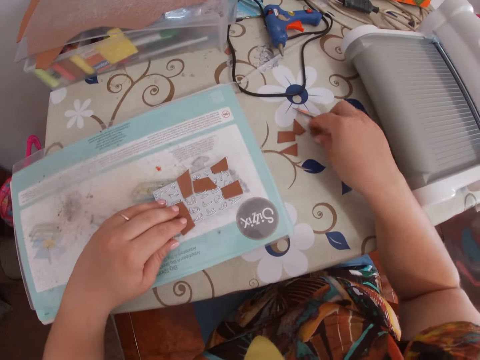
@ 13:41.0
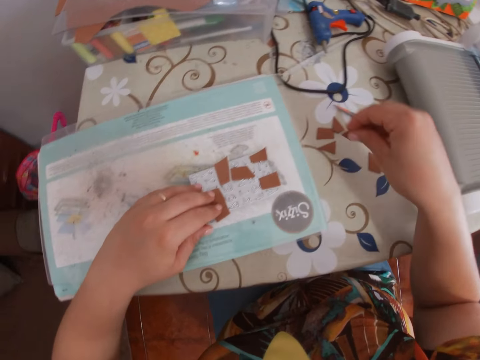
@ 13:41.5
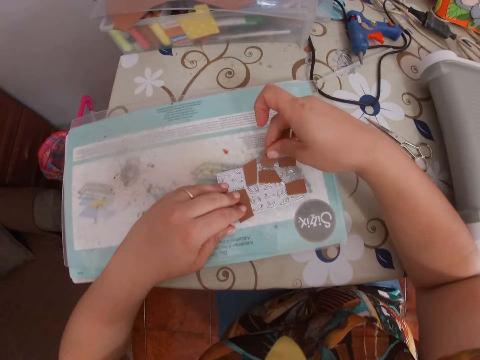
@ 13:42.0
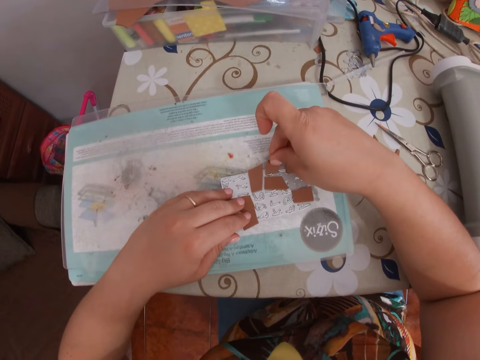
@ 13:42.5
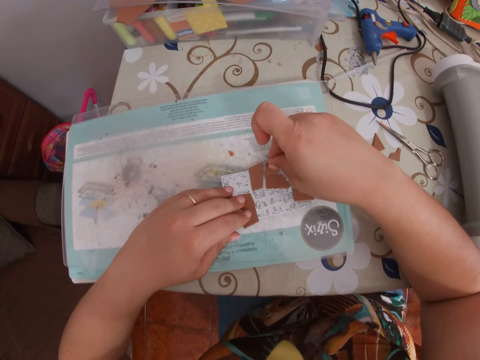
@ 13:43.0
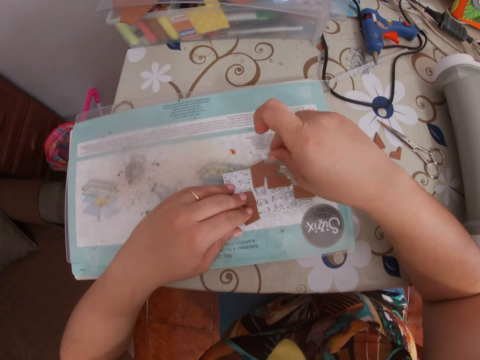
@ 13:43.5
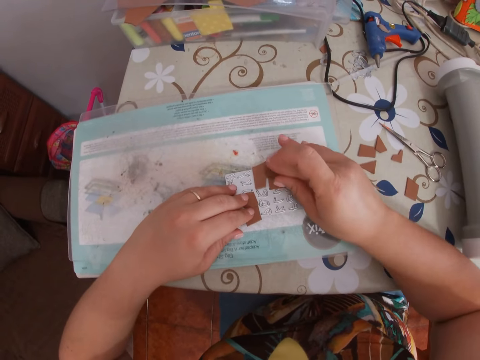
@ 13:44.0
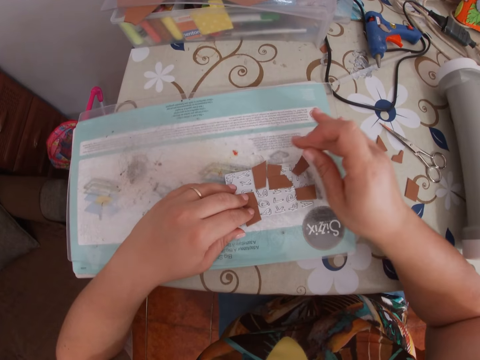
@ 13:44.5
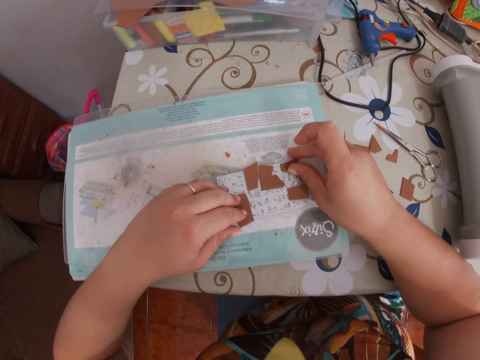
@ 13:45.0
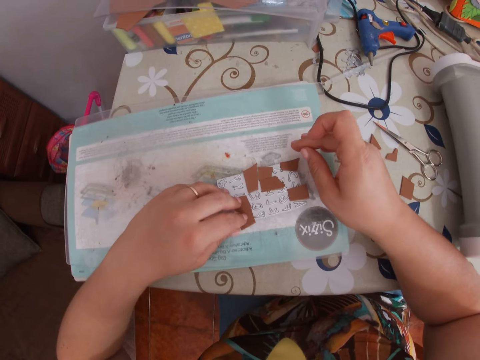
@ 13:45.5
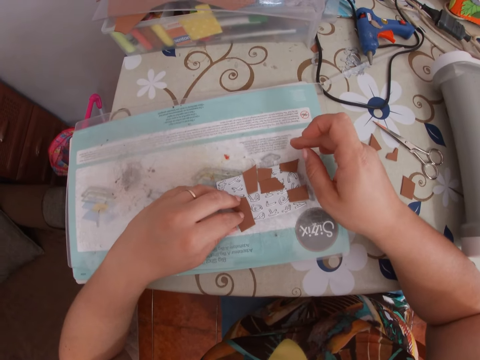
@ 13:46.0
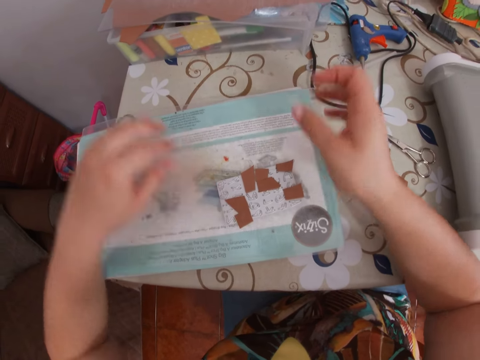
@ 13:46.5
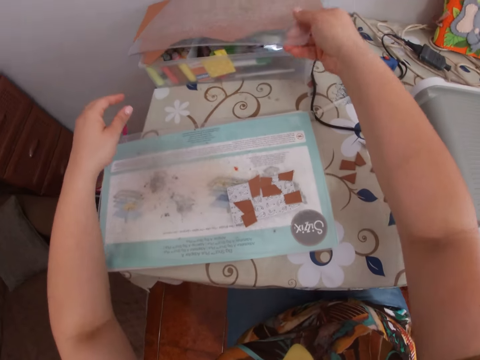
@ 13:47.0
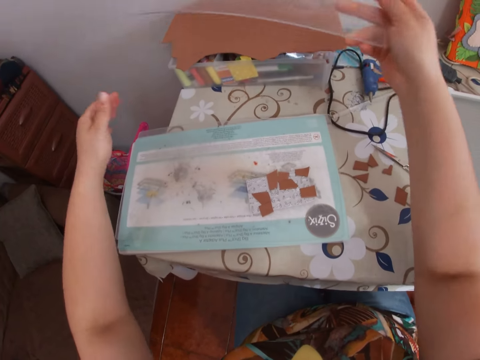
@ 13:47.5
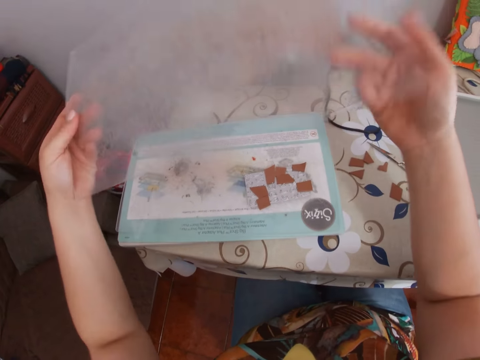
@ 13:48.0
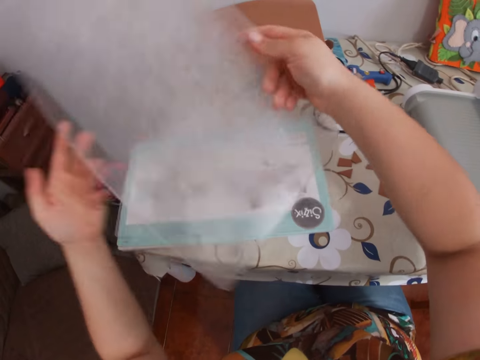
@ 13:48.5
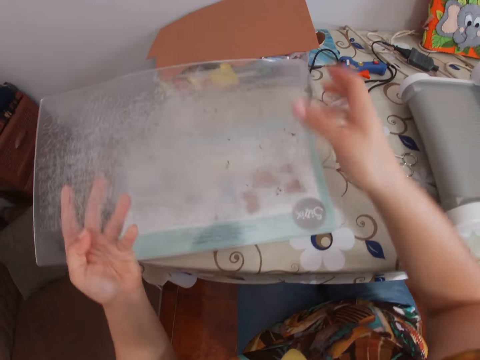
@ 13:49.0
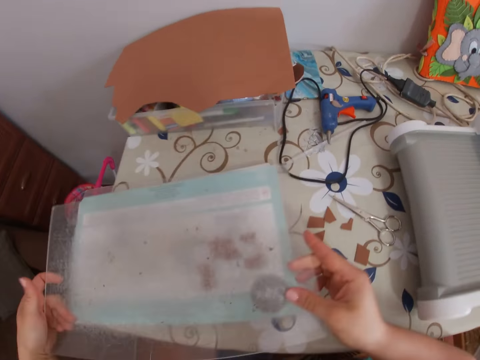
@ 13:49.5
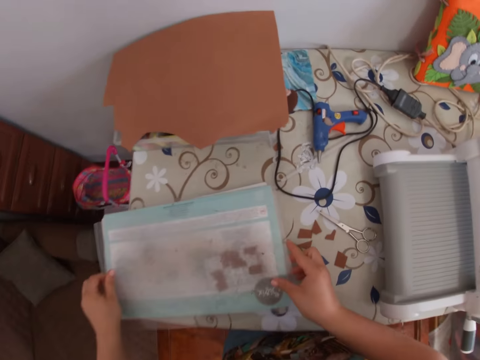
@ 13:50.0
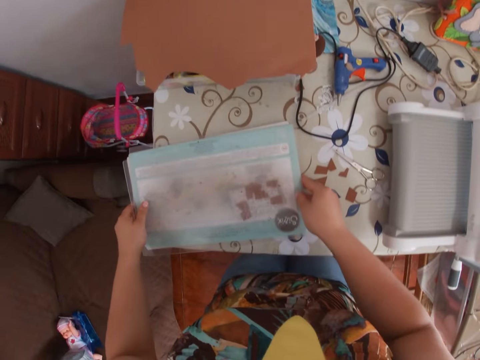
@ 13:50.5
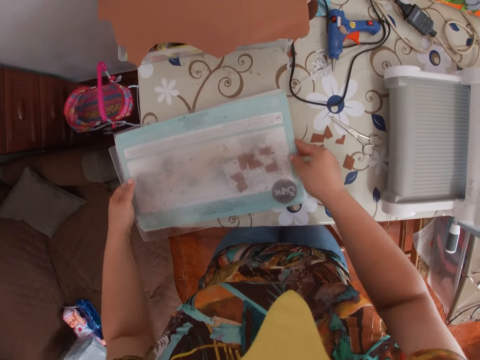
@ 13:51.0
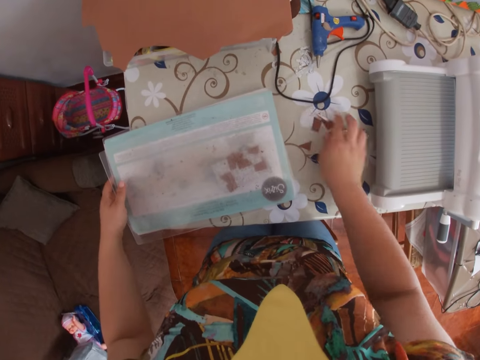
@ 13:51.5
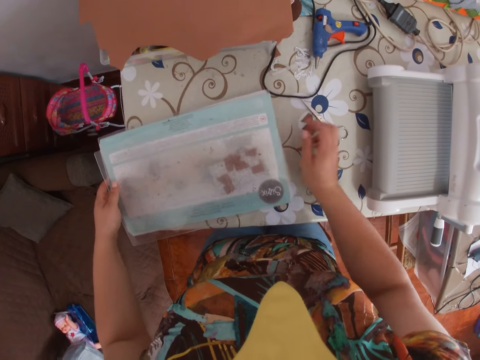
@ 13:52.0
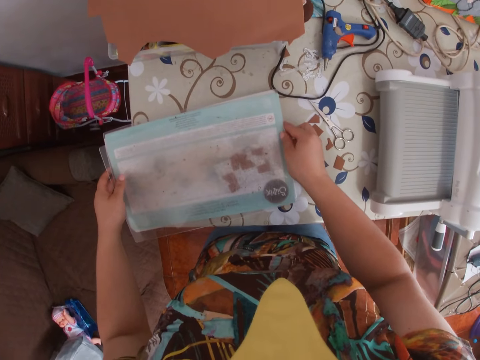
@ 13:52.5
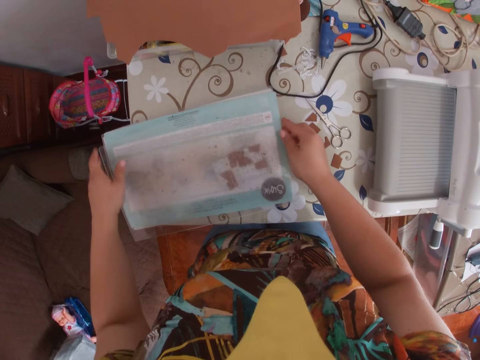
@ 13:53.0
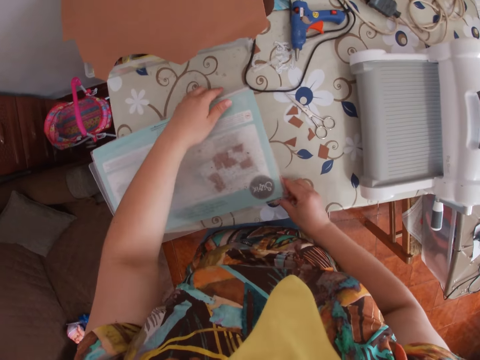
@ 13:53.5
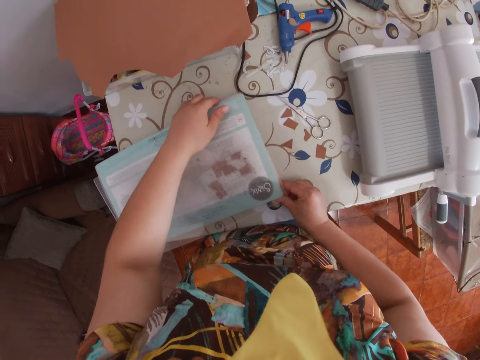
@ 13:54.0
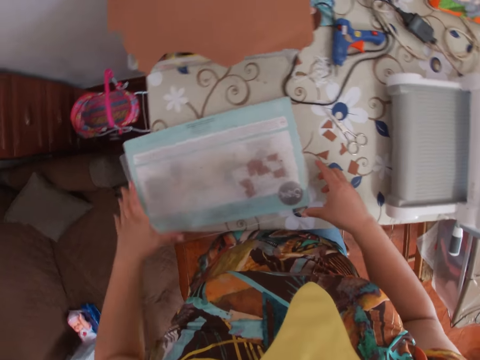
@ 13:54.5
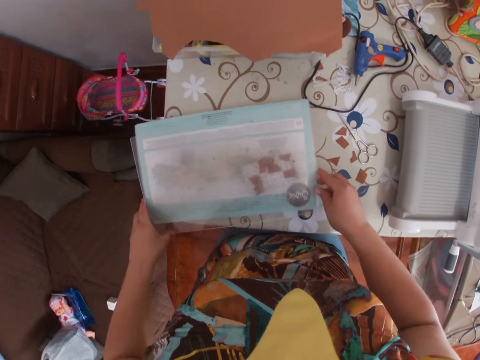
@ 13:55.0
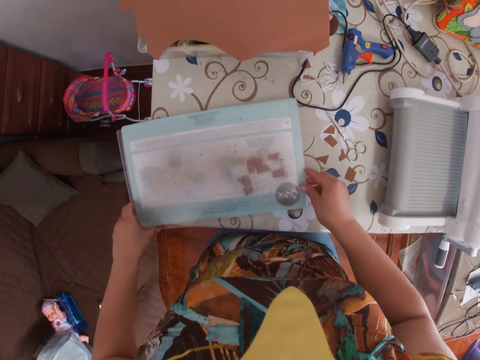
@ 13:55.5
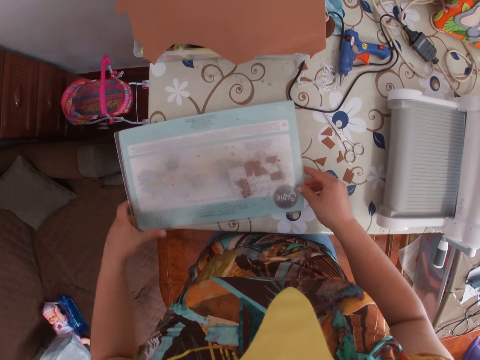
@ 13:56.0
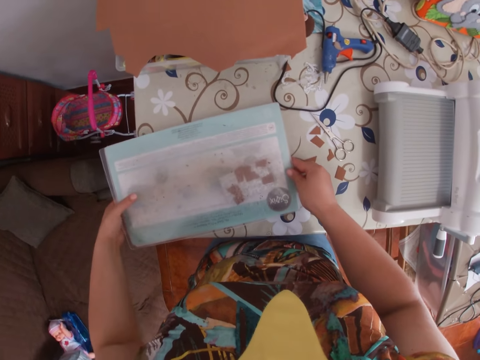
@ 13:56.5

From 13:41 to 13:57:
The camera wearer picks another piece of leather from the table with her right hand. She places the piece of leather on the die with her right hand. She adjusts the pieces of leather on the die. She takes off the index and middle fingers of her left hand from the pieces of leather on the die. She picks the cutting pad from the surface on the table with her right hand. She places the cutting pad on the die and the base plate of the die cutting machine with both hands. She moves the scissors on the table sideways with her right hand. She adjusts the cutting pad with both hands.

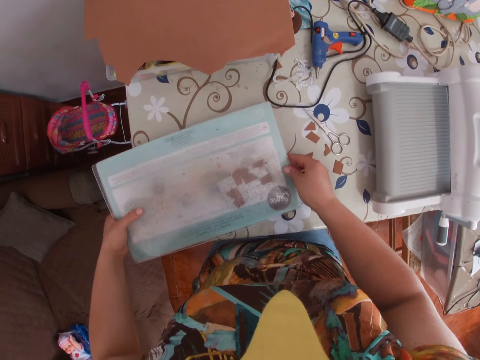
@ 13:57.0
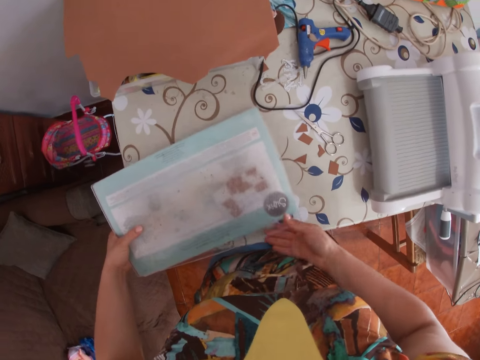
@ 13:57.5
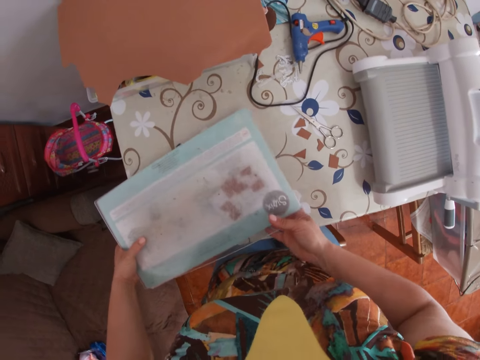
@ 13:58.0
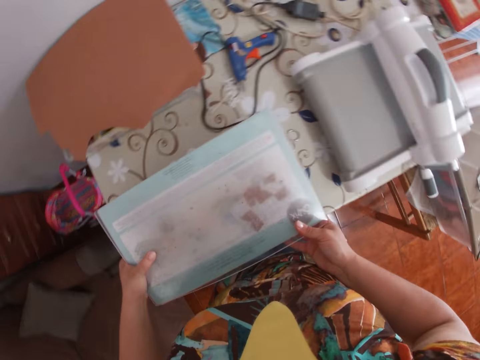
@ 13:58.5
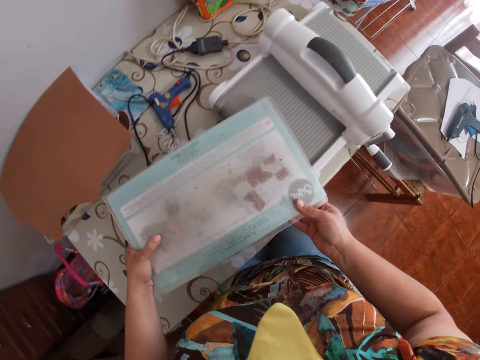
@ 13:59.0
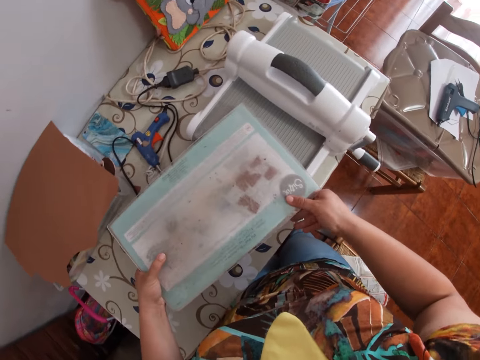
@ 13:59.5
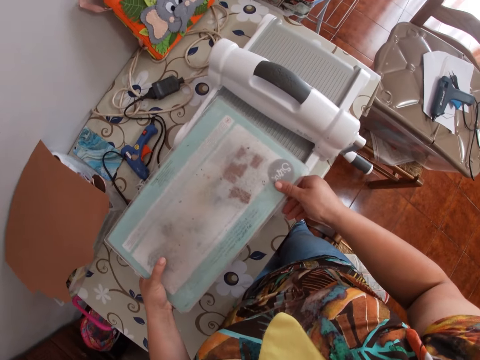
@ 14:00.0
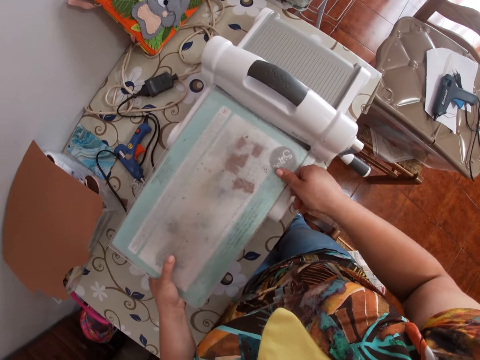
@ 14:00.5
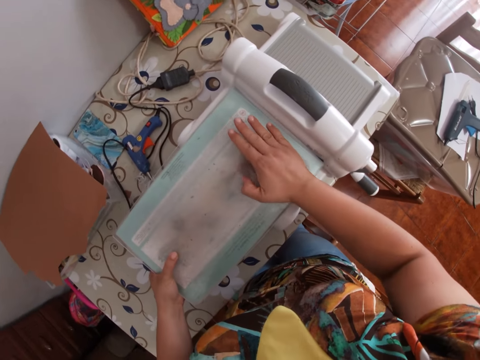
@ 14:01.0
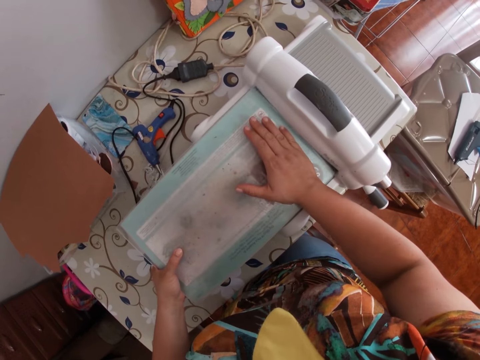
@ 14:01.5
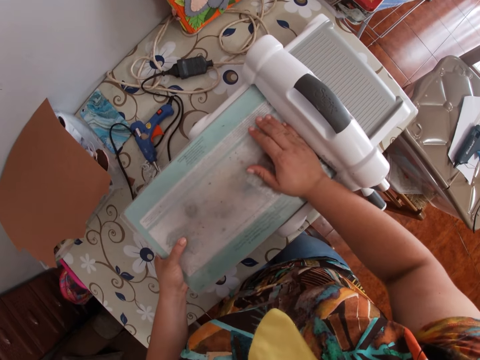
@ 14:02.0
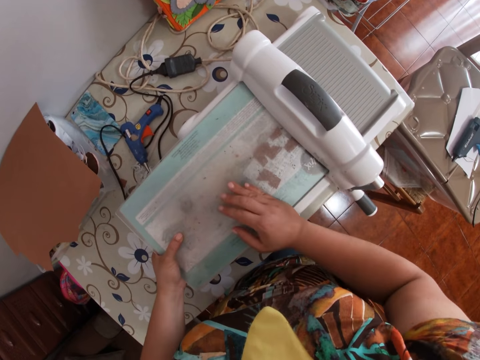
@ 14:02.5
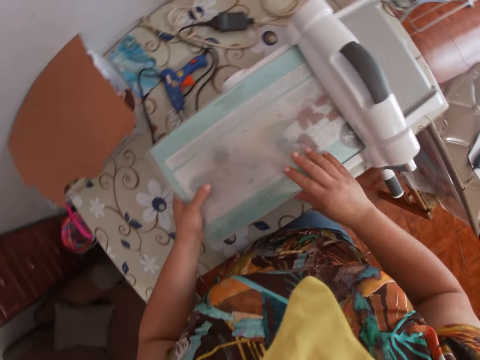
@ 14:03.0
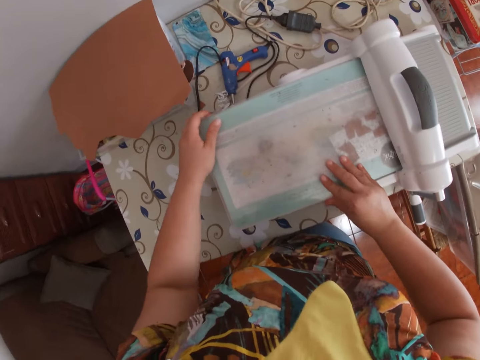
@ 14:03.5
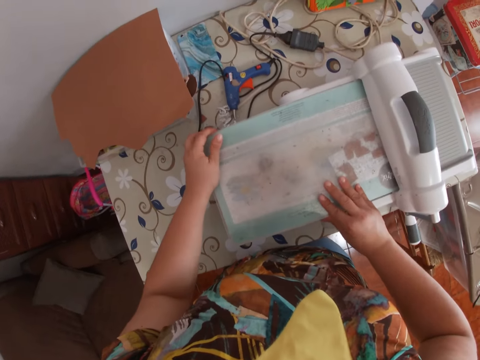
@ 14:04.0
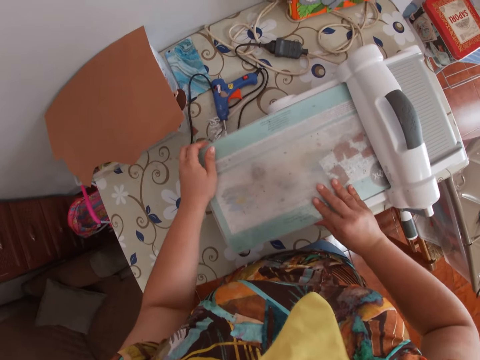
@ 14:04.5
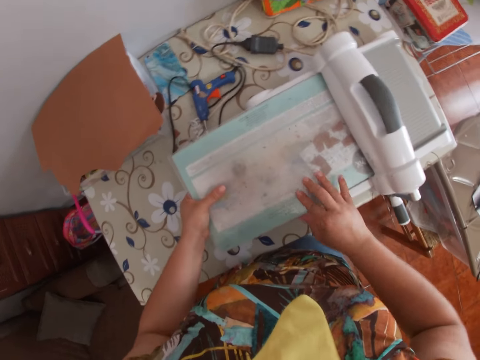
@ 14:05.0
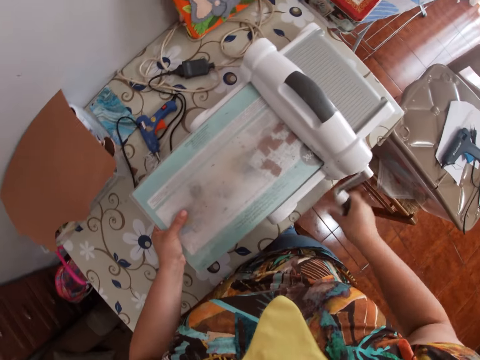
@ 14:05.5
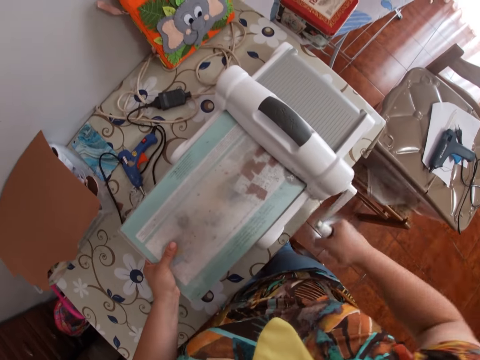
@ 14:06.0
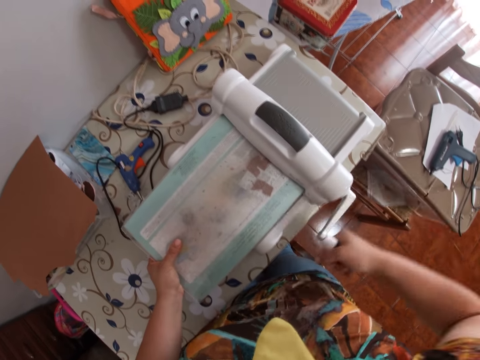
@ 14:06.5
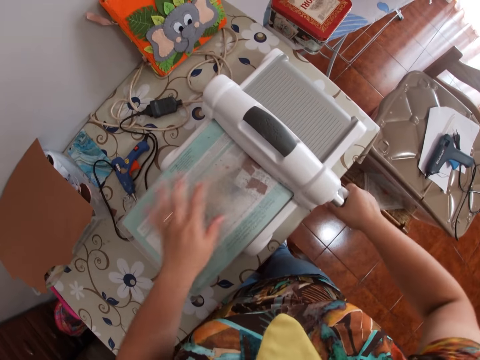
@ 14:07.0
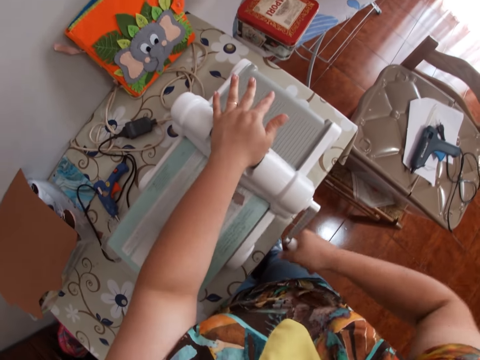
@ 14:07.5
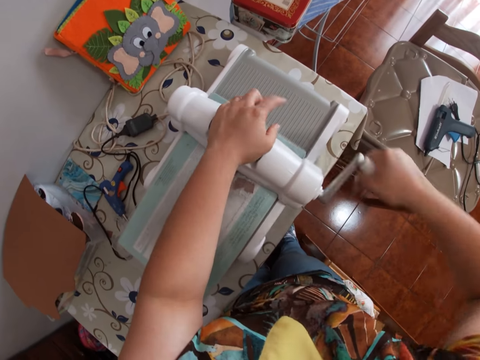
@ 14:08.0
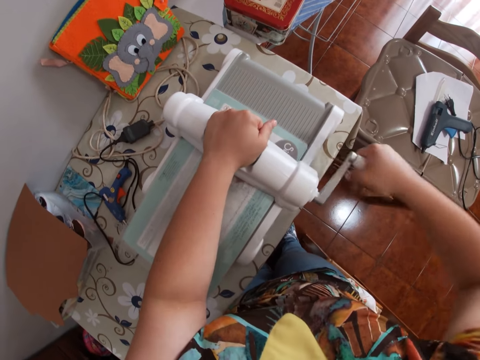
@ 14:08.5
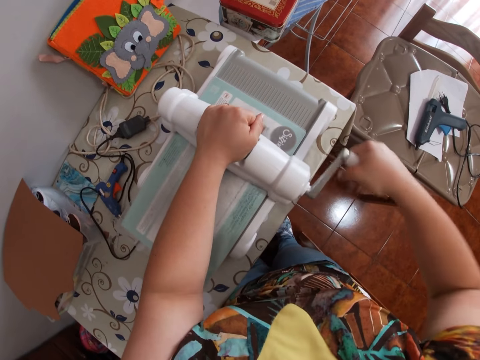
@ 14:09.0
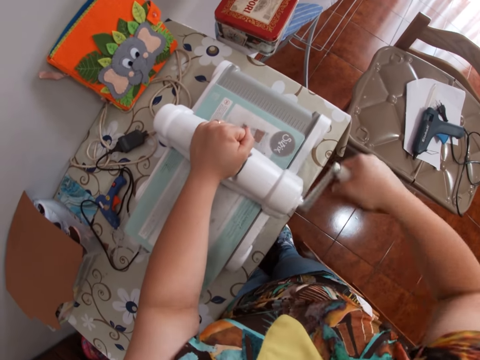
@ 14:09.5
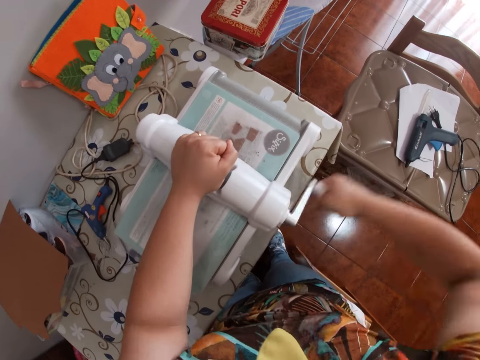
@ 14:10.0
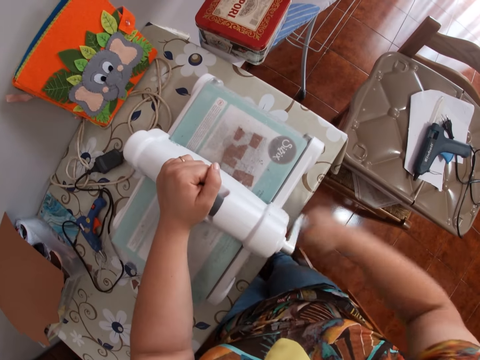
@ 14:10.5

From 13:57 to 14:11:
The camera wearer lifts the base plate, die and cutting pad with both hands. She places the base plate, die and cutting pad on the cutting platform of the die cutting machine with both hands. She grabs the handle of the die cutting machine with her right hand. She rotates the handle of the die cutting machine with her right hand. She passes a paper on the rolling machine. She places her left hand on the top of the die cutting machine.
